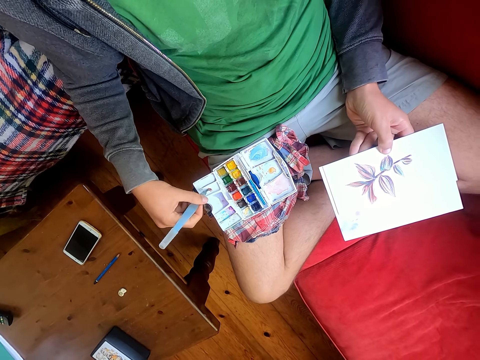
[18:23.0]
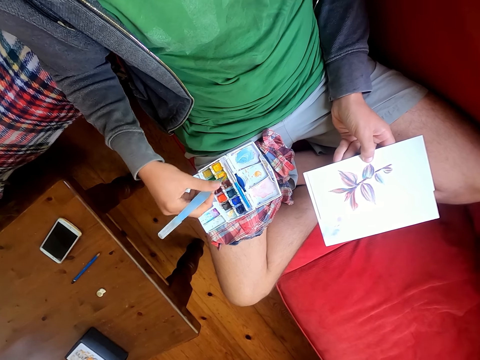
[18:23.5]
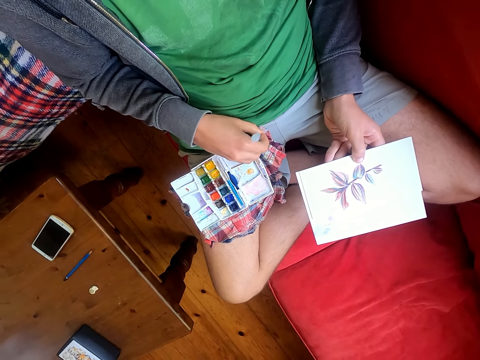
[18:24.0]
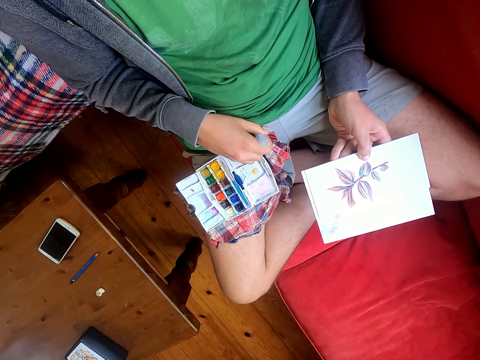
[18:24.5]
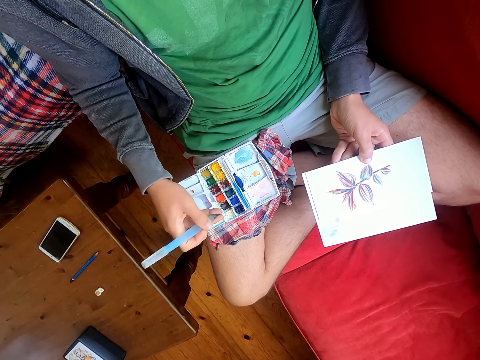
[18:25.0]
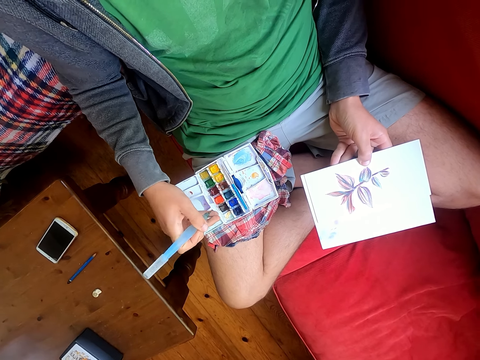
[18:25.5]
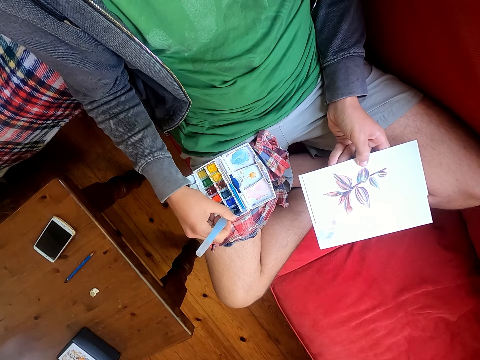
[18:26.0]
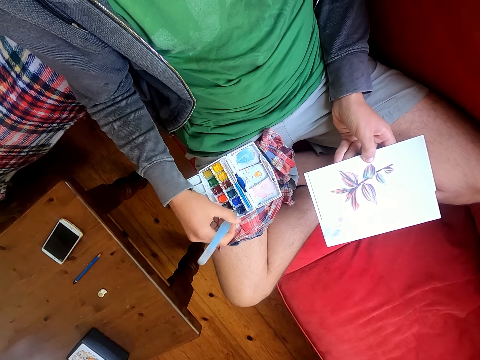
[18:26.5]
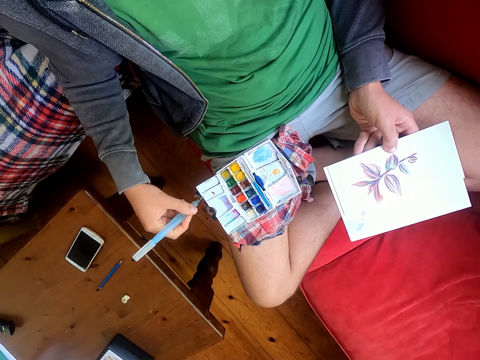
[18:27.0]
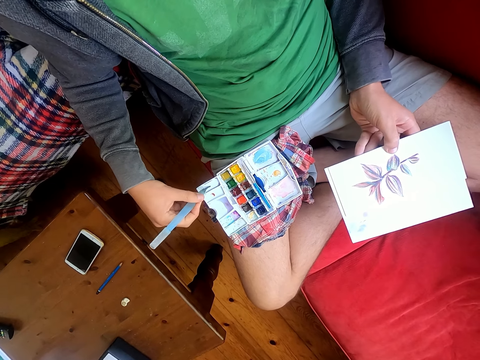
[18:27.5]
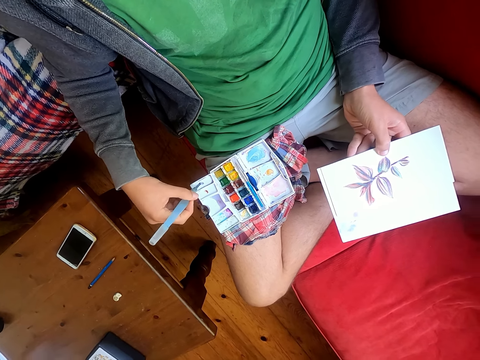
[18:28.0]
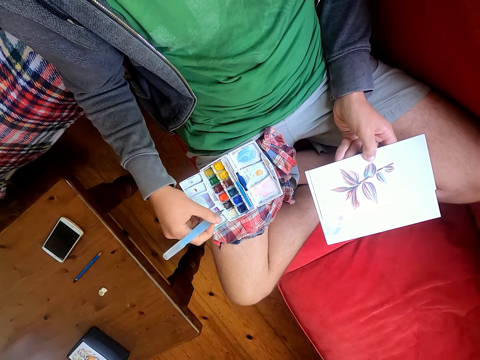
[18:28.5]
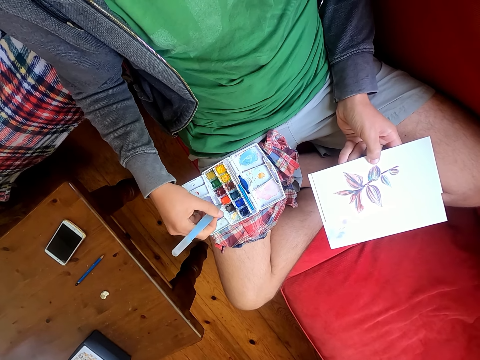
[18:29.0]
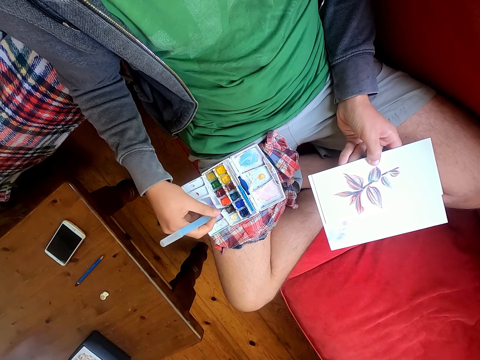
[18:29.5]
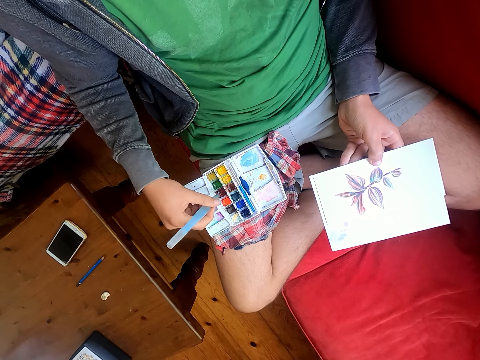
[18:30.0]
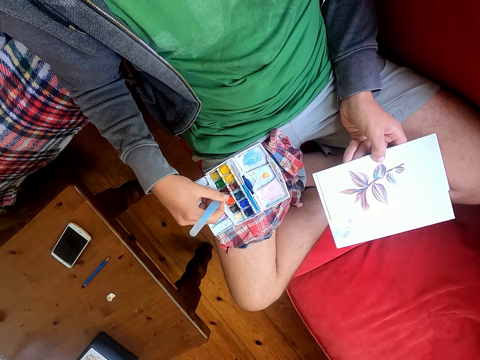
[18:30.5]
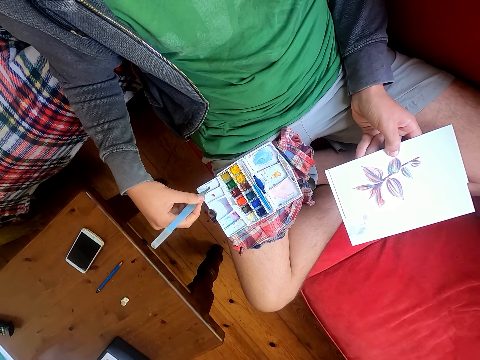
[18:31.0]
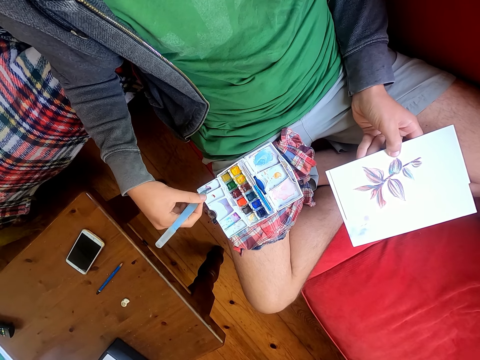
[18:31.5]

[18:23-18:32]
The camera wearer wipes the brush pen with a piece of cloth. They dip a paint brush in the paint. They rub the brush pen on the water color paint.

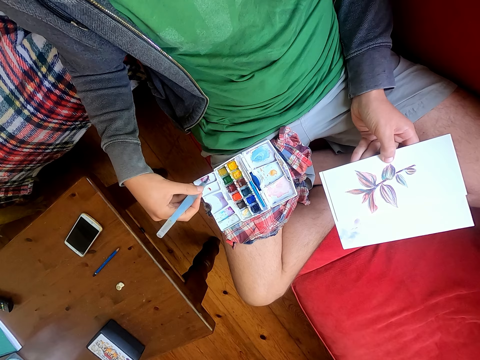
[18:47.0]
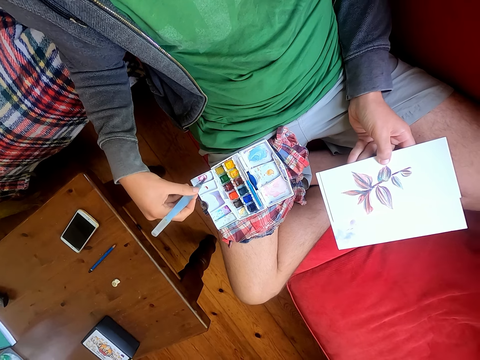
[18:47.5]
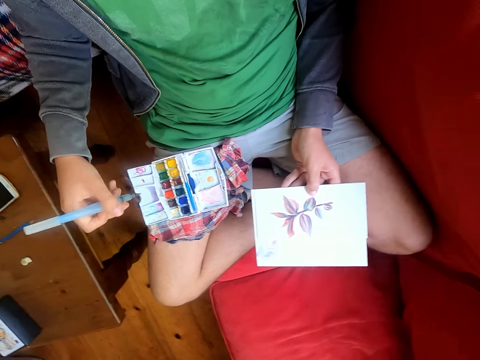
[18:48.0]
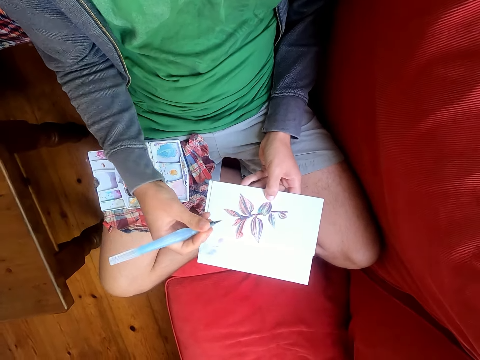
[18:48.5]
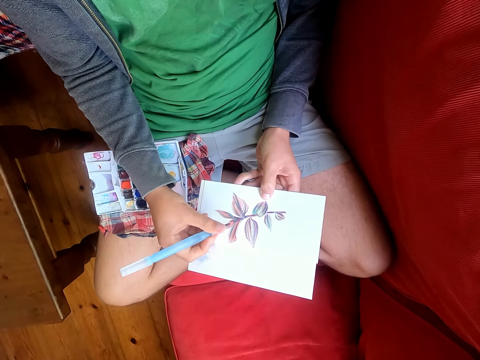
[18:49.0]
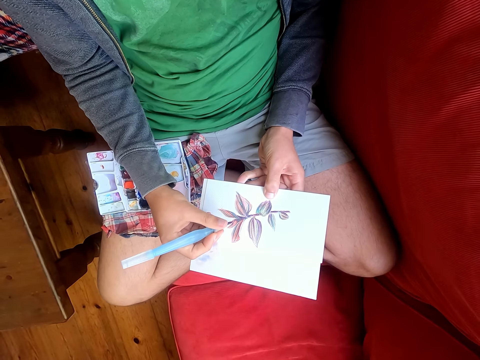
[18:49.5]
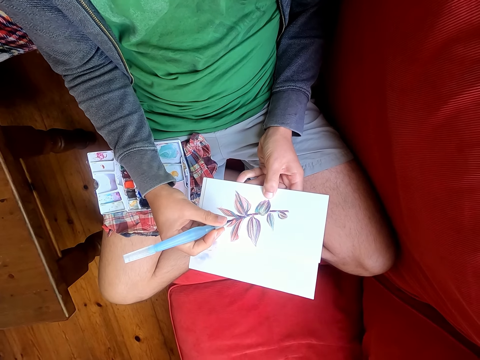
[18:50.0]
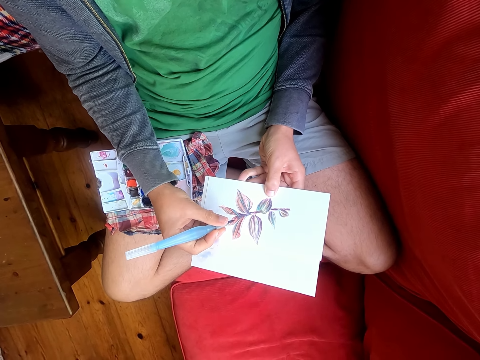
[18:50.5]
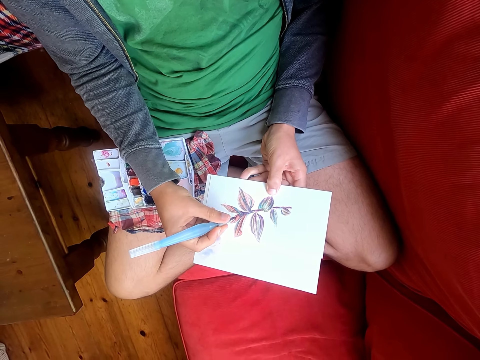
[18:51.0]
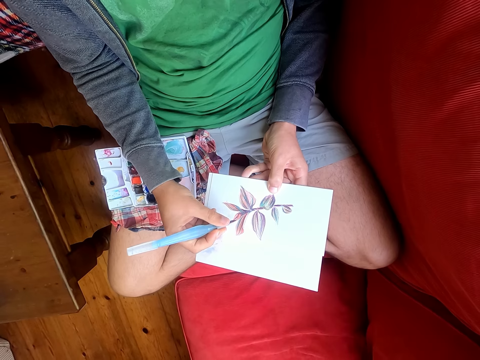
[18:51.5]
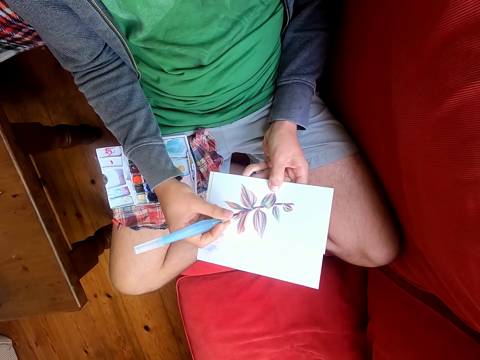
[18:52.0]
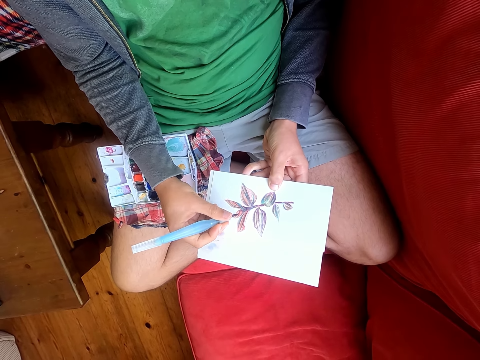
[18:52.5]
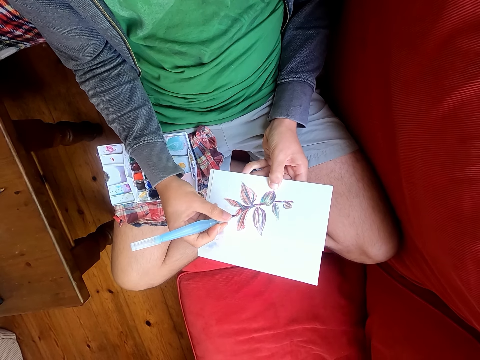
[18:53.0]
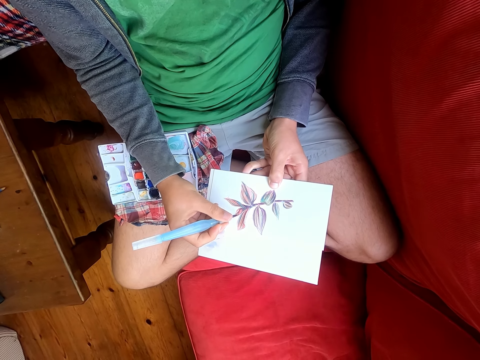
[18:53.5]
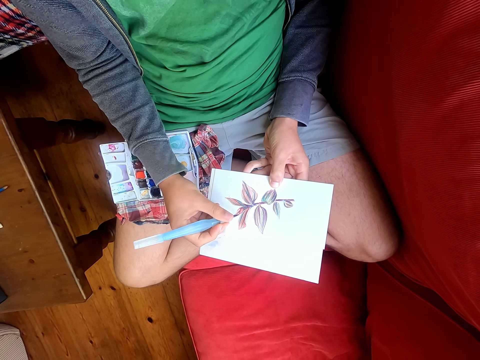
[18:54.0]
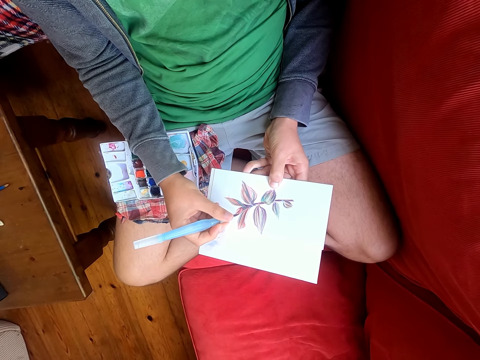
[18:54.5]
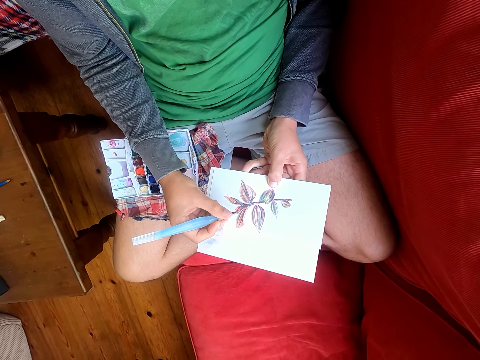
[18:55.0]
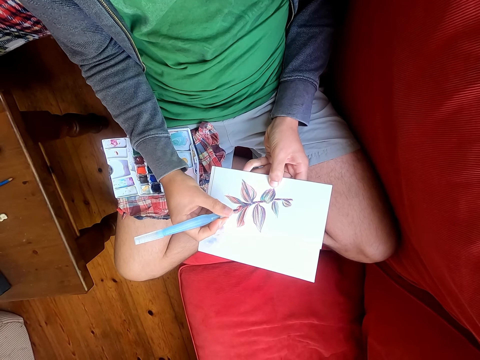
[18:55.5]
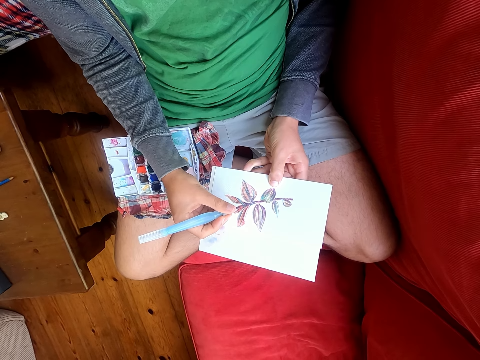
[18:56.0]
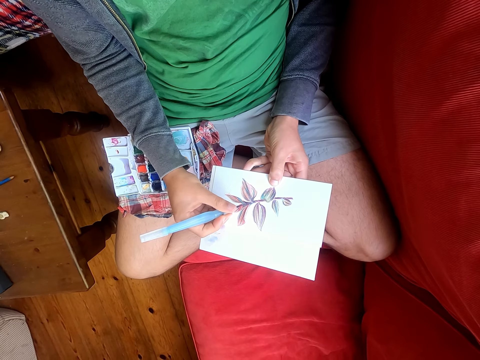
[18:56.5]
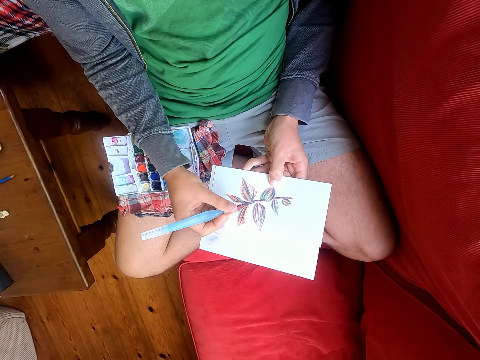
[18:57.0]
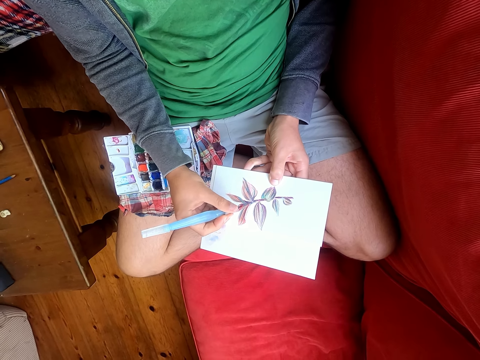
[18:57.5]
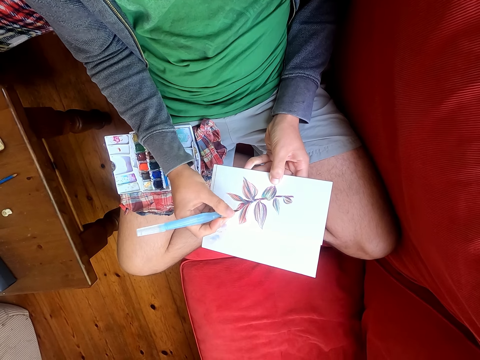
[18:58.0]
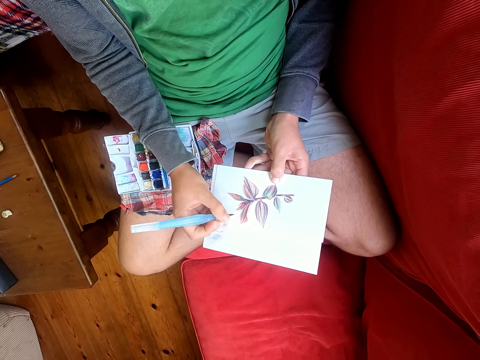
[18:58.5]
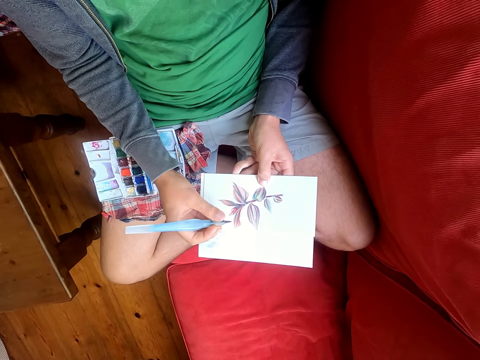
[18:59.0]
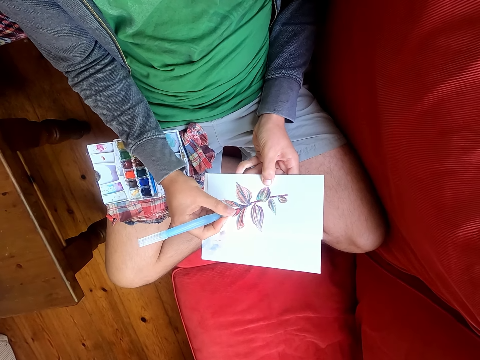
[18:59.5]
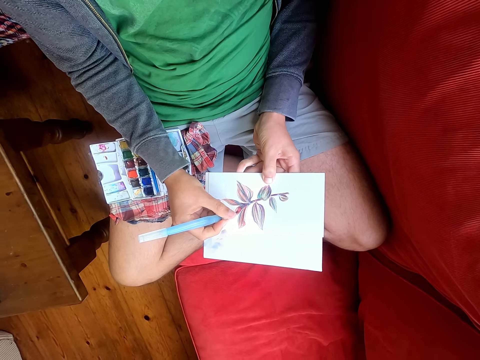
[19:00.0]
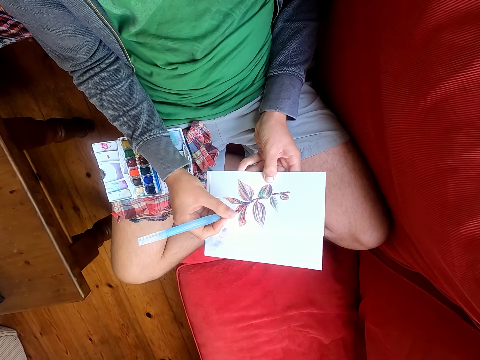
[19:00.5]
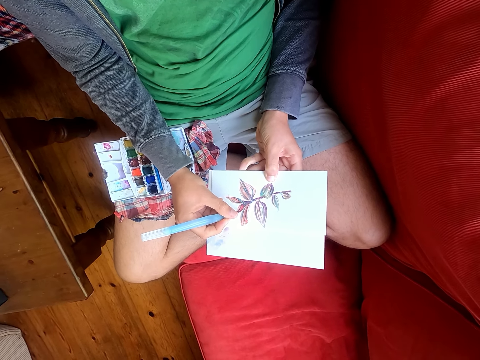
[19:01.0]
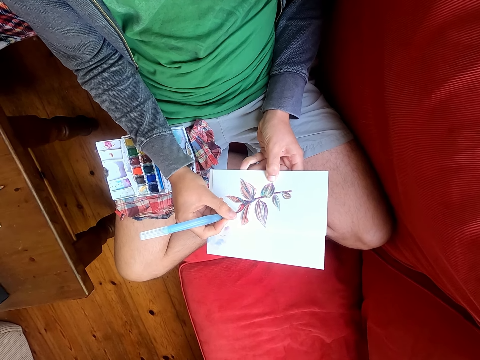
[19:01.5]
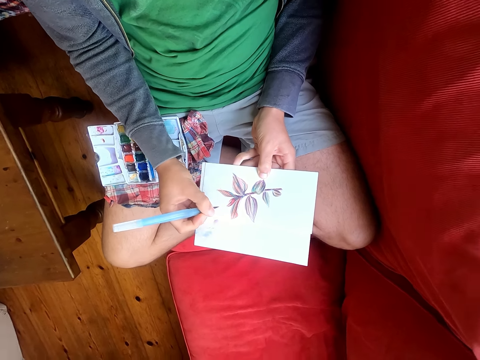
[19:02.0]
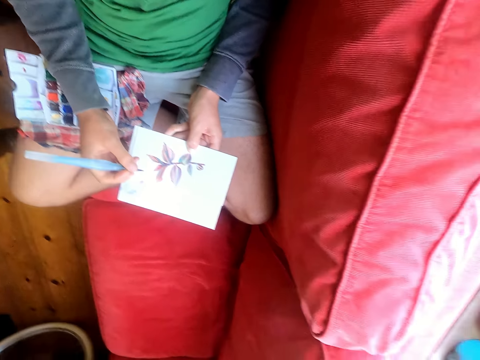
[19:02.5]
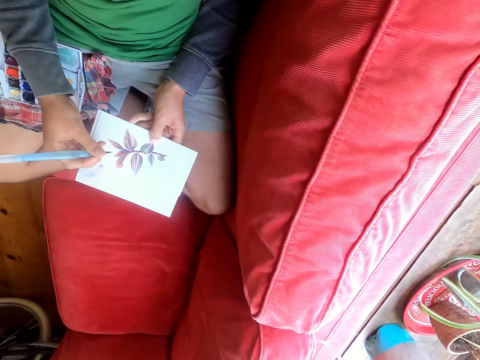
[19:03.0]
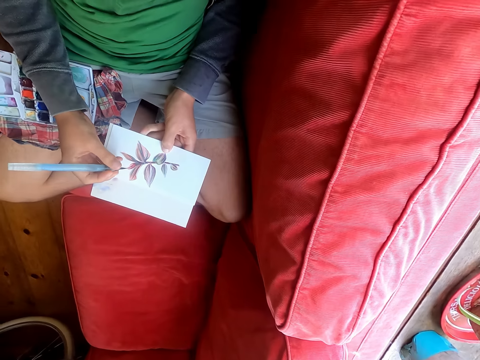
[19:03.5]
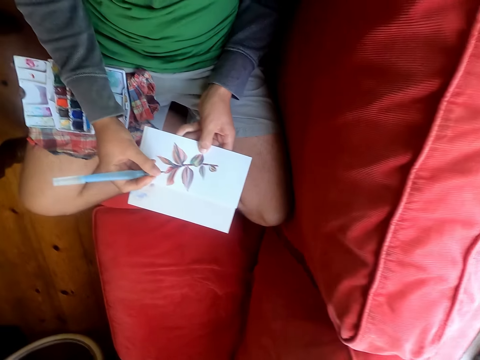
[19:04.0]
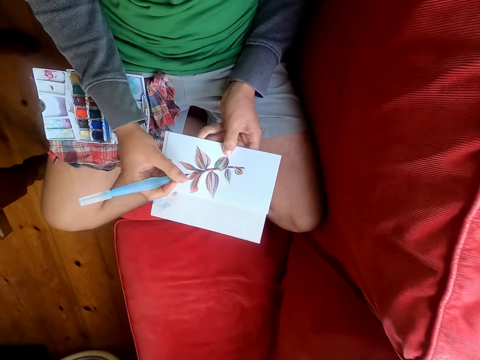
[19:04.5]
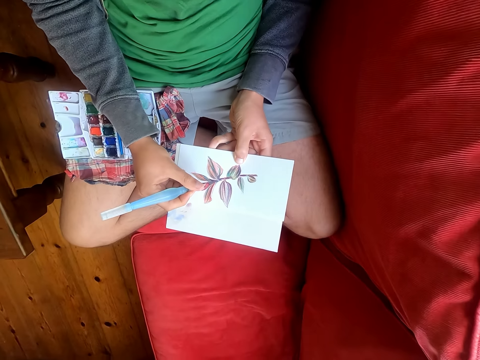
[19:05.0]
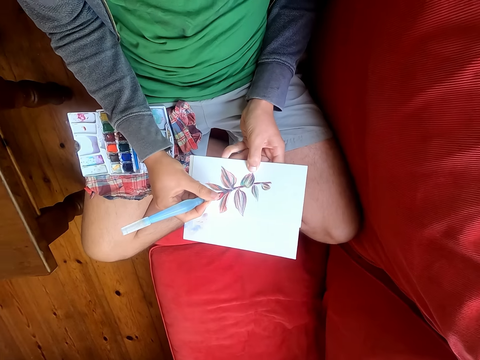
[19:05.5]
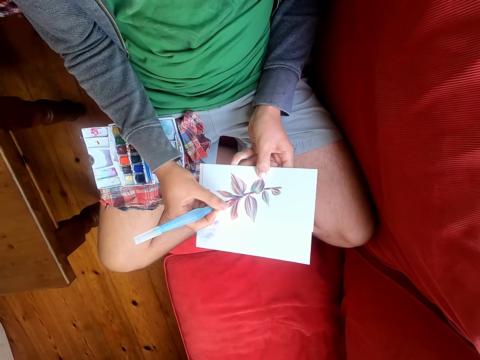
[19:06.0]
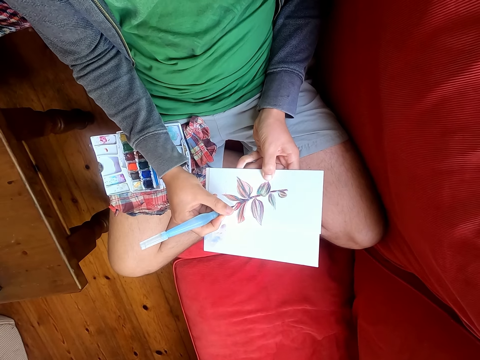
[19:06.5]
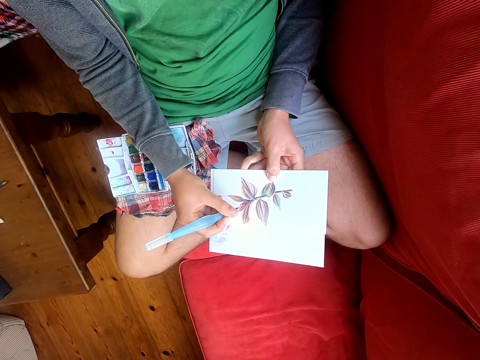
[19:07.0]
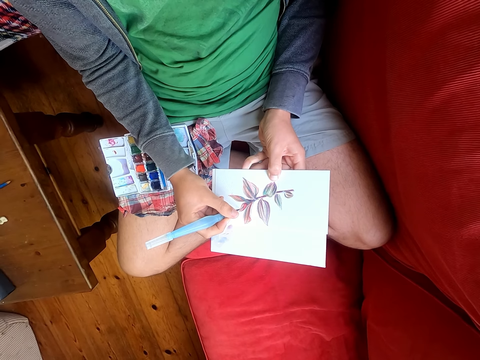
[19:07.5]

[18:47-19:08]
The camera wearer paints on the drawing on the piece of paper with a paint brush. He looks around. He moves his head sideways. He paints on the drawing on the piece of paper with the paint brush.
